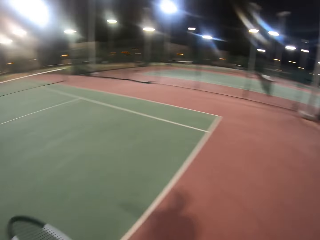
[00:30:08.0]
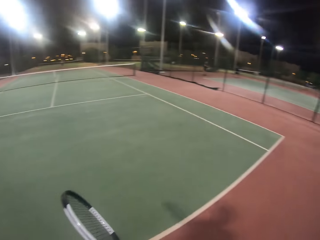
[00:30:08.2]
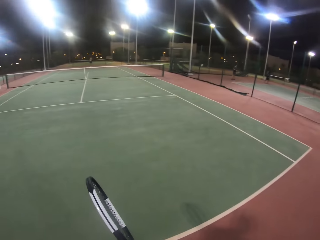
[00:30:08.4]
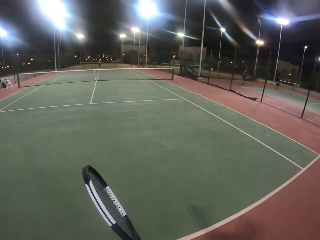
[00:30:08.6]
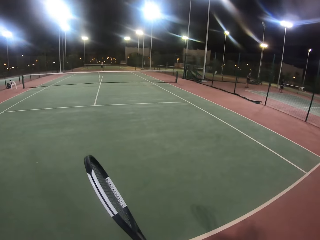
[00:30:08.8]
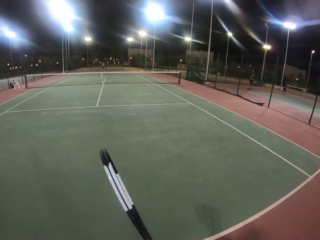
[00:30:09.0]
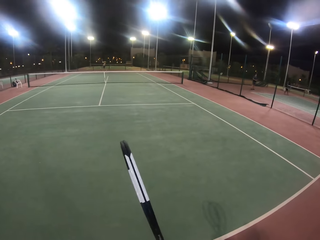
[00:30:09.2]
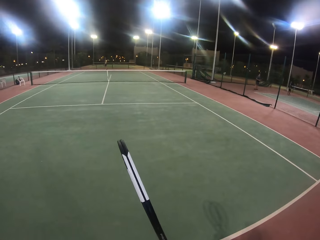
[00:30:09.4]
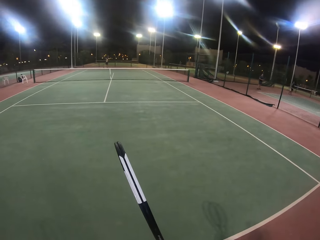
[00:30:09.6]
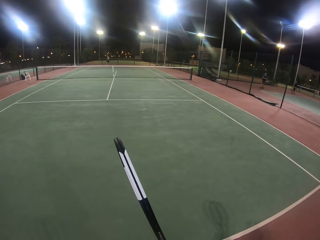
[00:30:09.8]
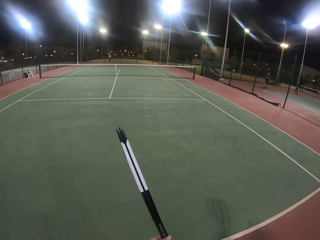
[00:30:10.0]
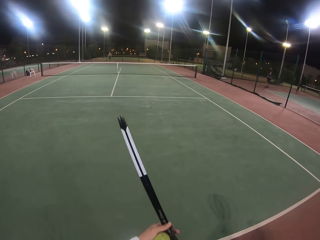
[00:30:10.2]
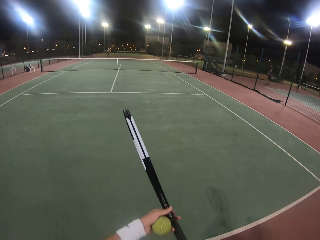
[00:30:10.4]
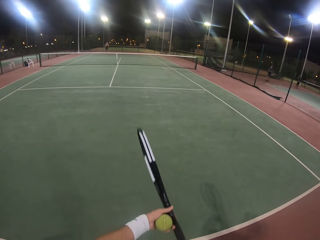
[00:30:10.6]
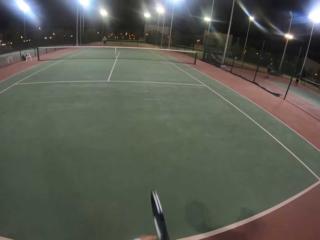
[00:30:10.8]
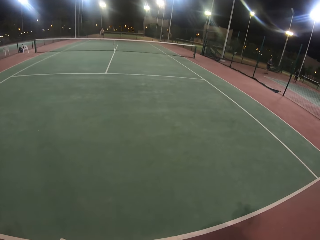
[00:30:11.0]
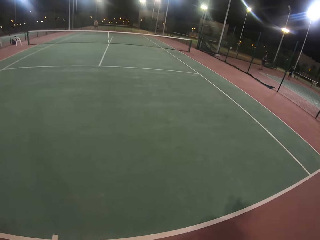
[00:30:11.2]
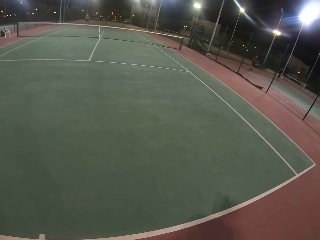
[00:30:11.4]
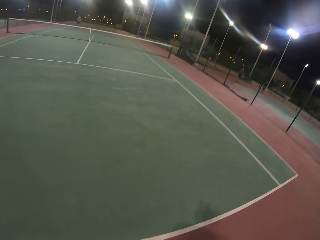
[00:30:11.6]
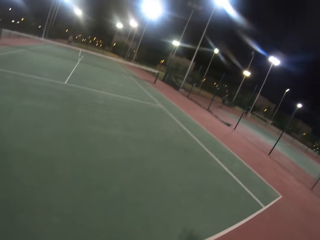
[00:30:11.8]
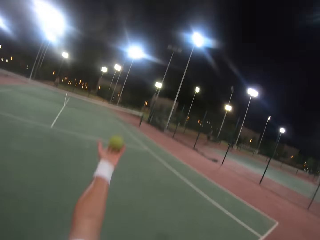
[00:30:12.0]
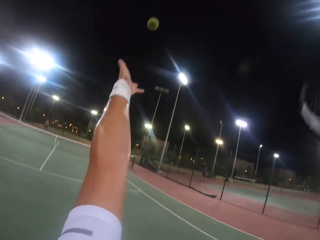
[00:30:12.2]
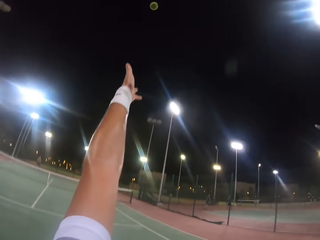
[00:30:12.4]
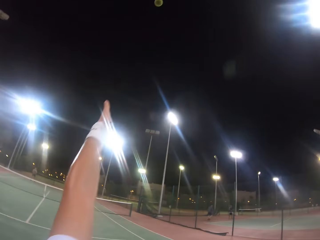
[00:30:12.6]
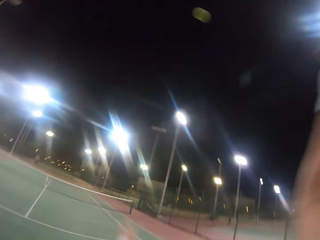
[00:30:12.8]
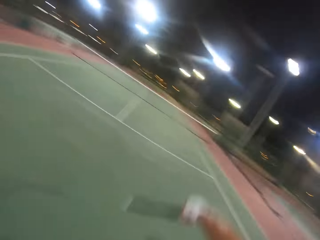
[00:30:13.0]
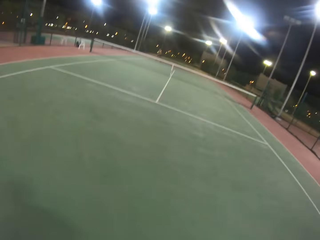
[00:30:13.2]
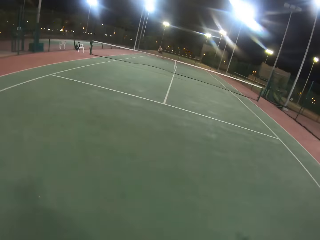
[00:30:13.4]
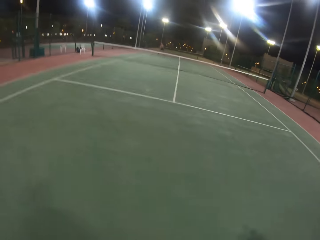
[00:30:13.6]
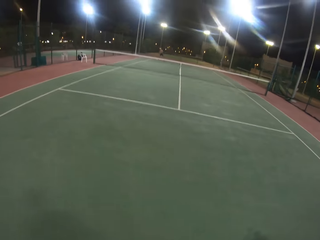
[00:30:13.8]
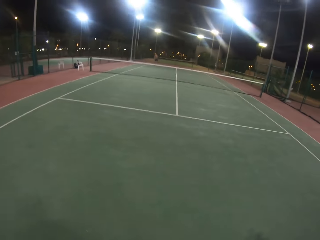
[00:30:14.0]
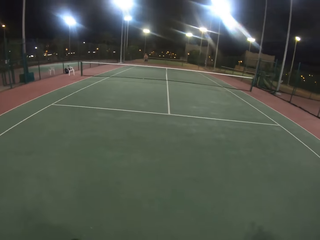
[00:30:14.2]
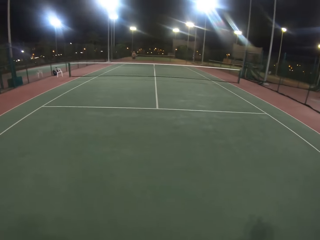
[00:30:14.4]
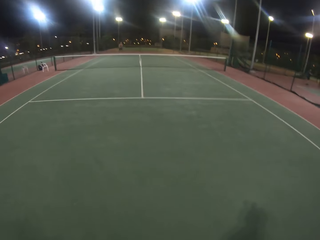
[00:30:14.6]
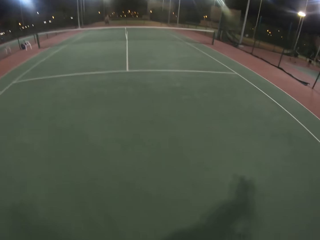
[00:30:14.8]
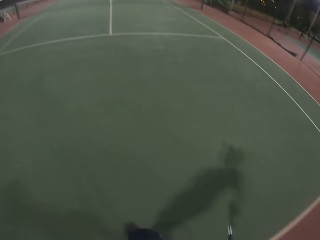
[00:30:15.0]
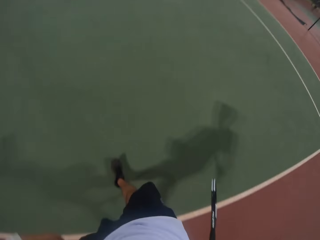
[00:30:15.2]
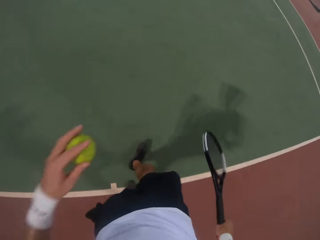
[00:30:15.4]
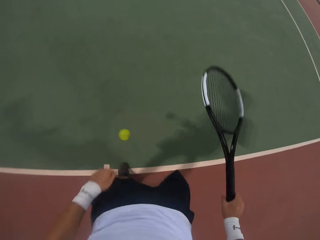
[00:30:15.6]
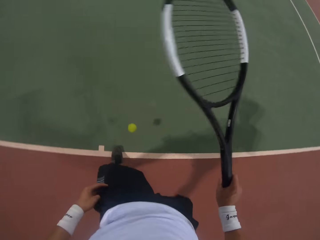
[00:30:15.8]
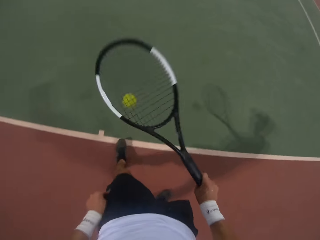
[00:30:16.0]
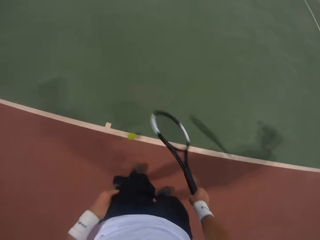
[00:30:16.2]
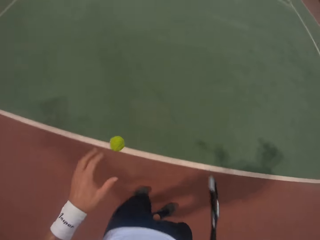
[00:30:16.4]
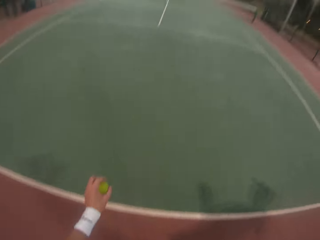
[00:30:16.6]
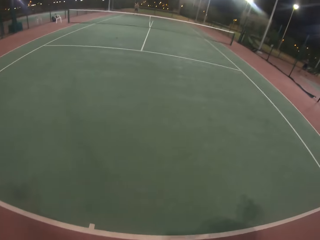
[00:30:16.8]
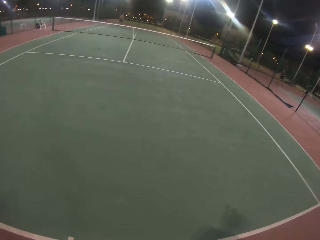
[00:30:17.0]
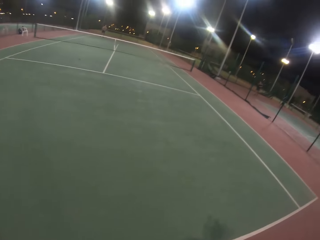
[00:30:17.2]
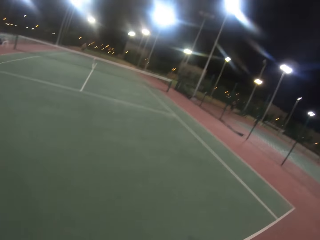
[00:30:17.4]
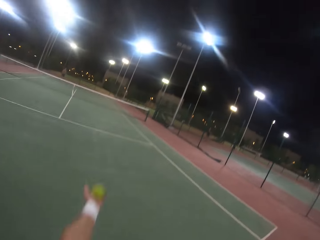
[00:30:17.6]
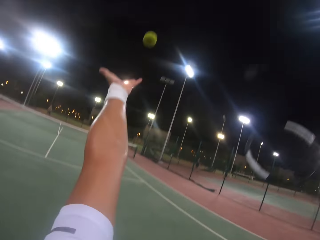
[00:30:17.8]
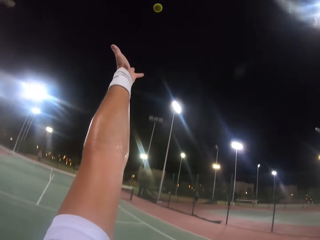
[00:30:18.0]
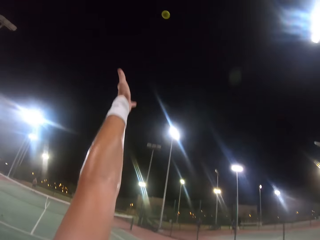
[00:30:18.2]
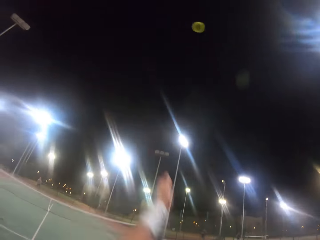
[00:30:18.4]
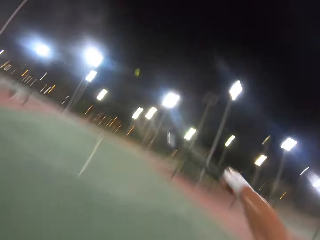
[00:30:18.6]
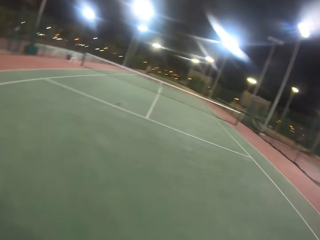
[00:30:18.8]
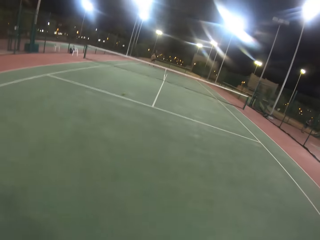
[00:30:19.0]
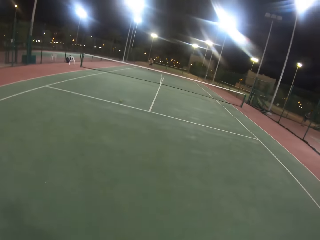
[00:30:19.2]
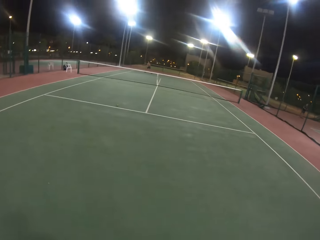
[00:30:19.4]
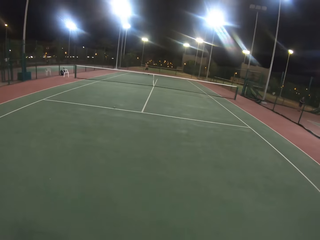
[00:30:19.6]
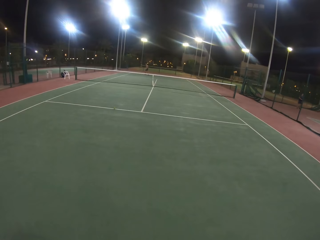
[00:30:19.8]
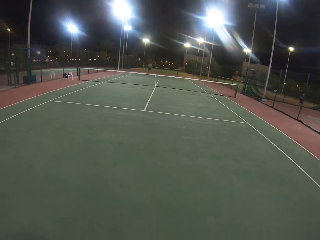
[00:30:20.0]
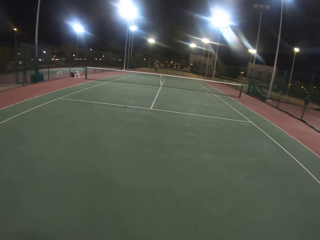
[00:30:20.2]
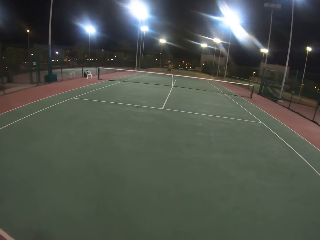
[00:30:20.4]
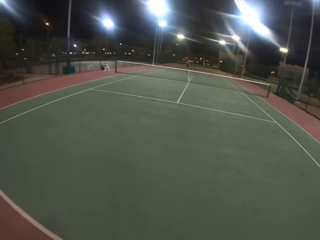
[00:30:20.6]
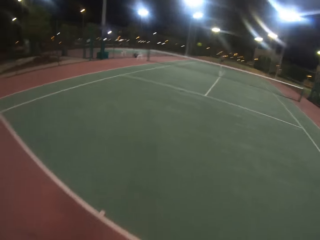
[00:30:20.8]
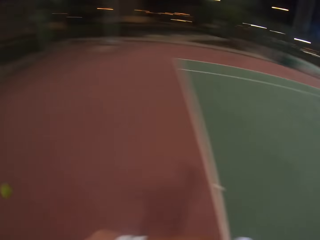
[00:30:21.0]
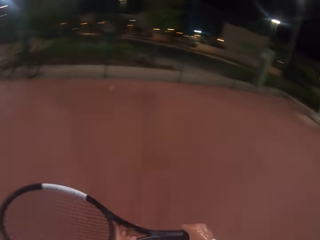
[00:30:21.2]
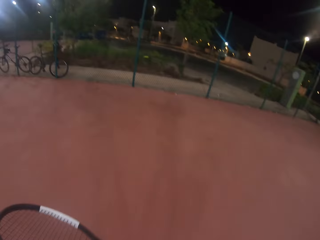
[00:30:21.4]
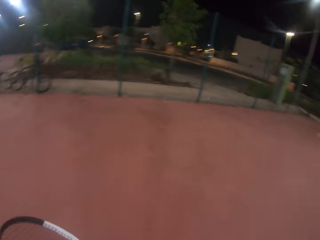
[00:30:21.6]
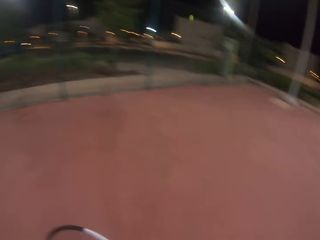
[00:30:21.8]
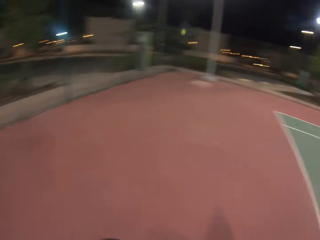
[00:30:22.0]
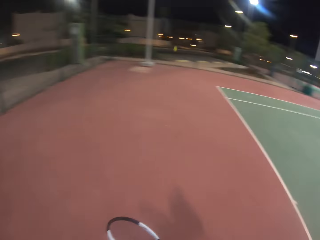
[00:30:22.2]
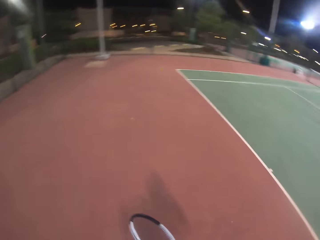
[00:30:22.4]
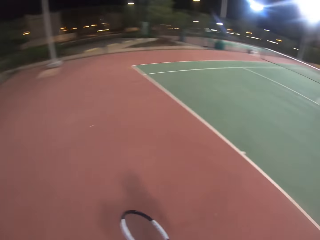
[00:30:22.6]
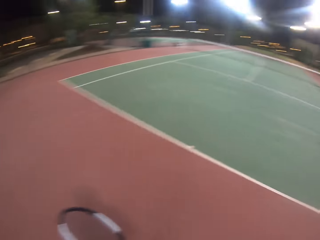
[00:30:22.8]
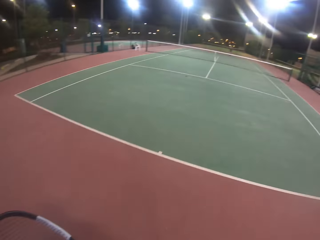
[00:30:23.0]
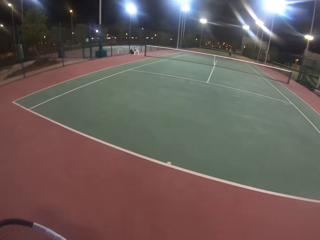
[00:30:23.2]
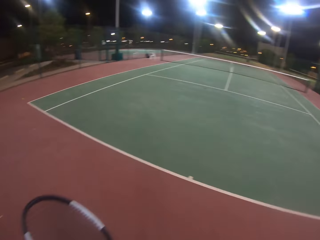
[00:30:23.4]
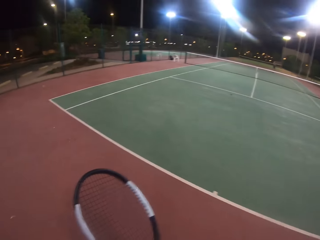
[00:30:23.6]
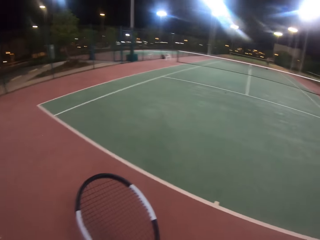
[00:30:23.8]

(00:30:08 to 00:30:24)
The camera wearer throws the ball up. They hit the ball with the badminton racket. They look around. They bounce the ball with the badminton racket. They catch the ball. They throw the ball up. They hit the ball with the badminton racket. A man hits the ball with the badminton racket.

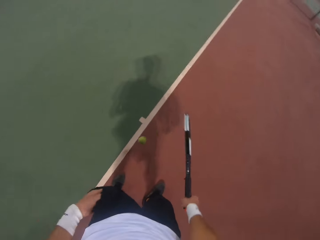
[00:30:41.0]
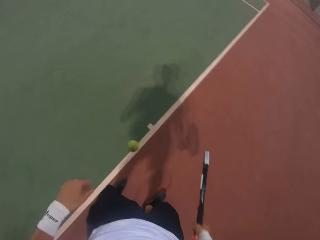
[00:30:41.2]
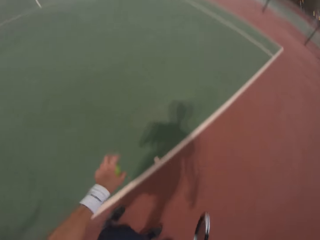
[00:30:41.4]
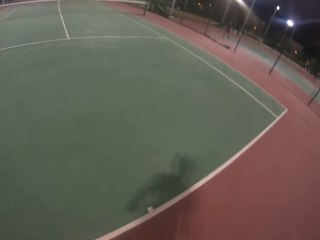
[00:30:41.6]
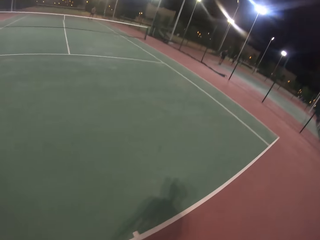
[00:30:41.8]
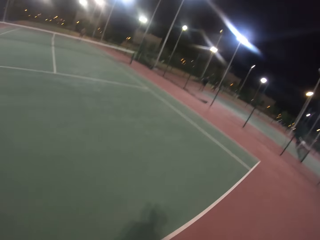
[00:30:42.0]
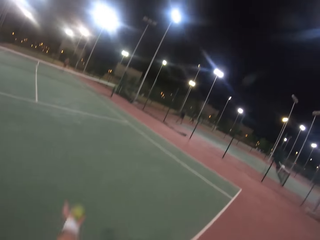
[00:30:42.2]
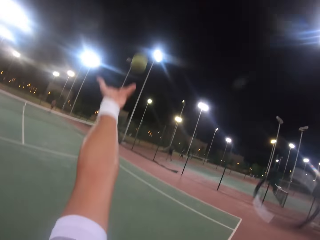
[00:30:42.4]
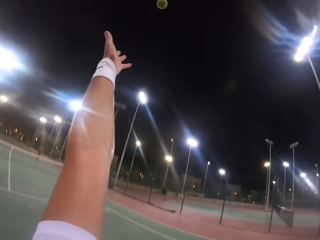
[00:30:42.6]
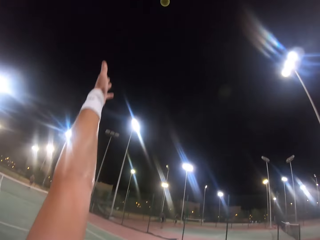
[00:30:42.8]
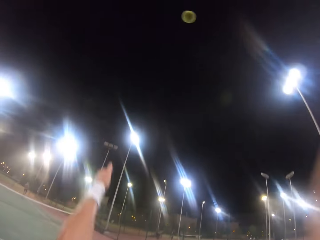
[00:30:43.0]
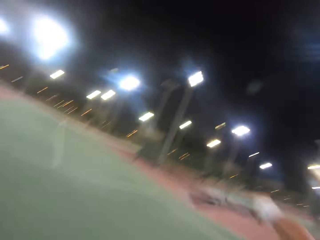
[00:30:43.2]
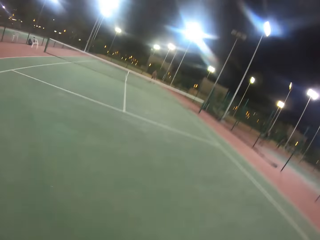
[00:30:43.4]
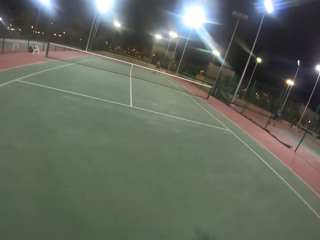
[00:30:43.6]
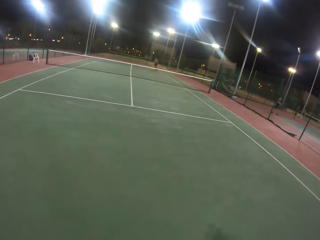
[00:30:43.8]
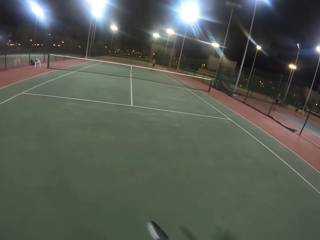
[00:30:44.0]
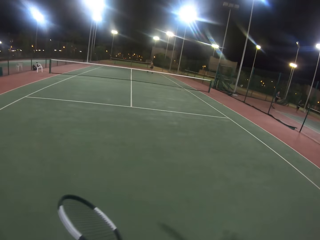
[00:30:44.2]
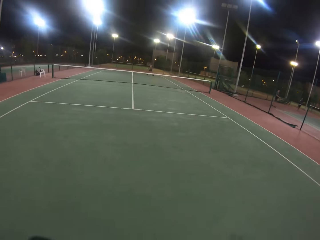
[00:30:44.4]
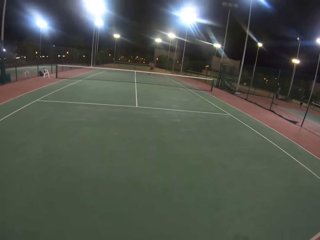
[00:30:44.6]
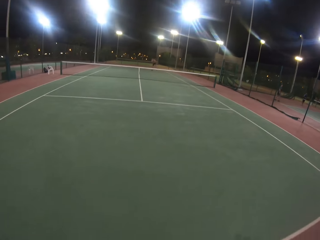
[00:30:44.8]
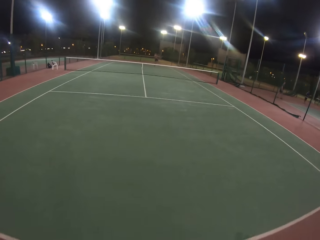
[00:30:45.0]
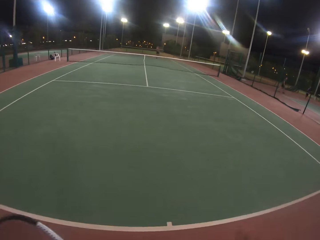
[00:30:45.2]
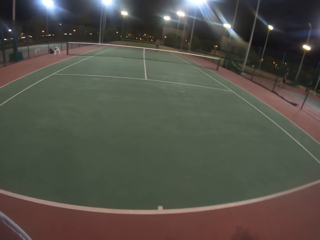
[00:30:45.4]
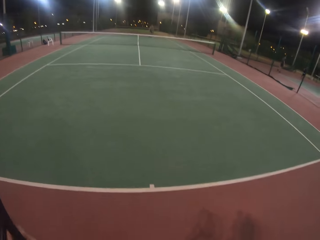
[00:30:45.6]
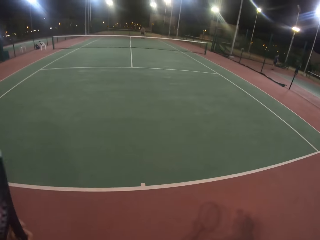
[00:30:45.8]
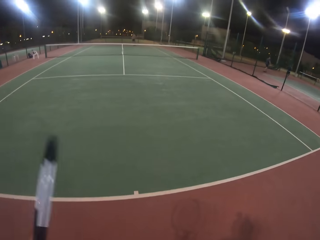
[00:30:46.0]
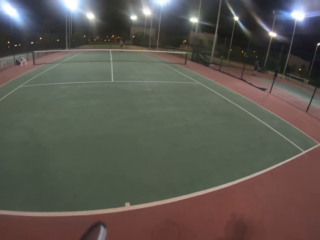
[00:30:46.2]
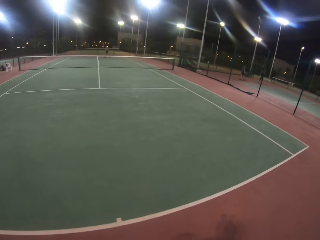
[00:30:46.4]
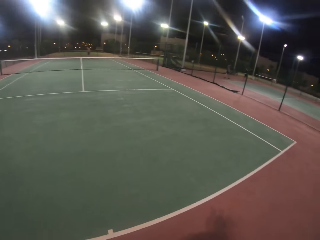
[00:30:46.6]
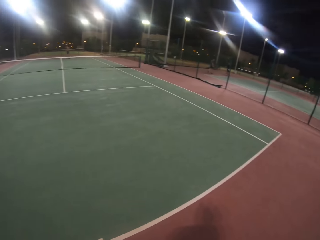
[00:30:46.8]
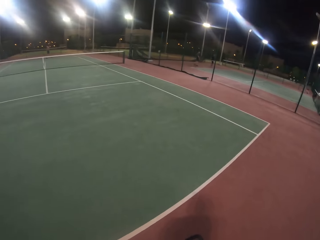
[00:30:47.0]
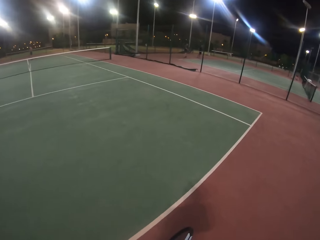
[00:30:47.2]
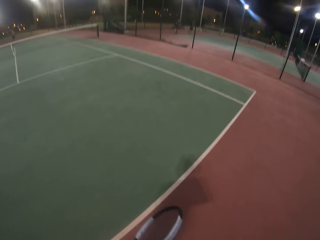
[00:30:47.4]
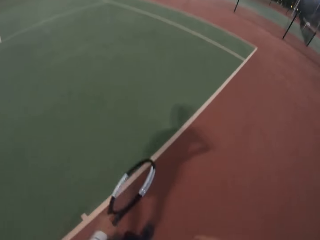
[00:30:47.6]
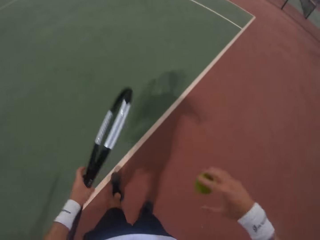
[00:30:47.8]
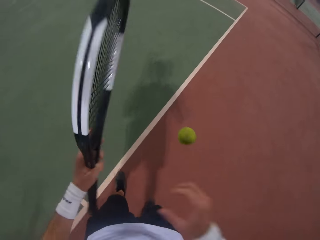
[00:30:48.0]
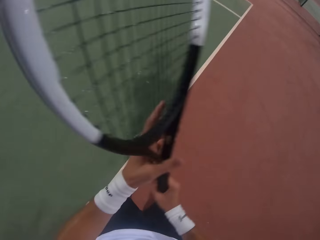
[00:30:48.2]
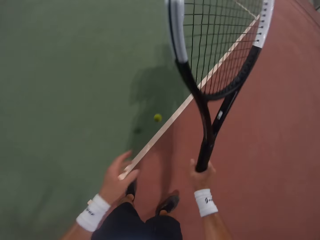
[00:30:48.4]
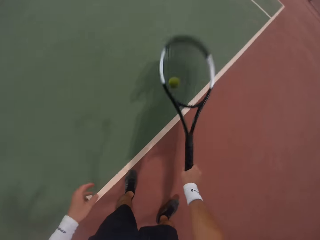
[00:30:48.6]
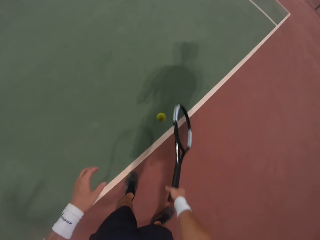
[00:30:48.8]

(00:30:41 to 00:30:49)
The camera wearer bounces the ball with the badminton racket. They catch the ball. They throw the ball up. They hit the ball with the badminton racket. A man hits the ball with the badminton racket.
